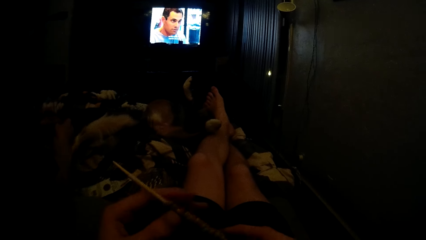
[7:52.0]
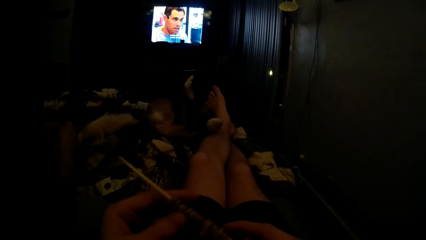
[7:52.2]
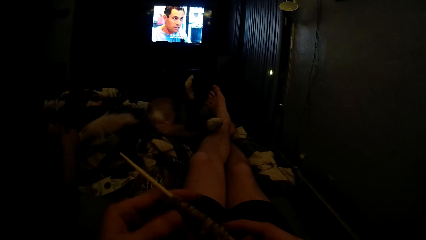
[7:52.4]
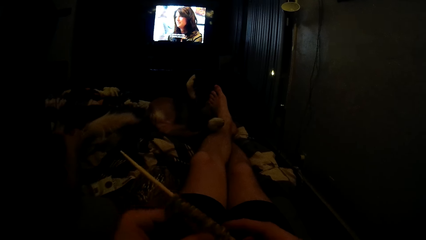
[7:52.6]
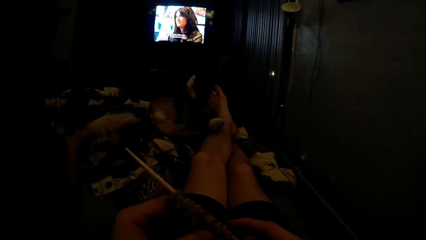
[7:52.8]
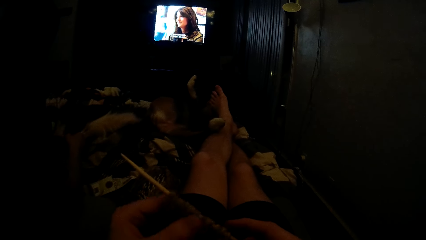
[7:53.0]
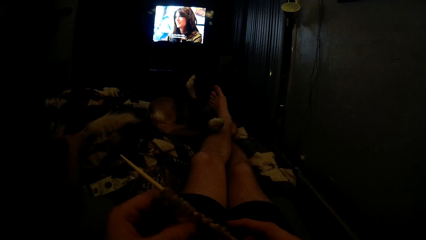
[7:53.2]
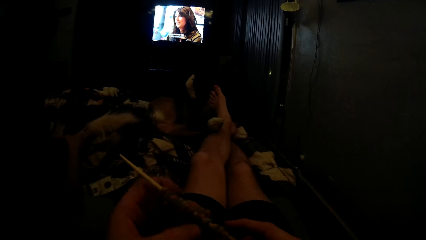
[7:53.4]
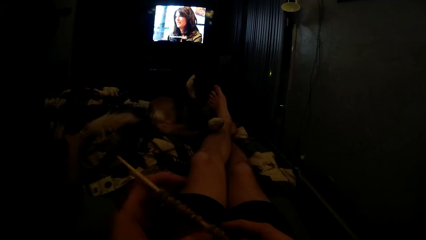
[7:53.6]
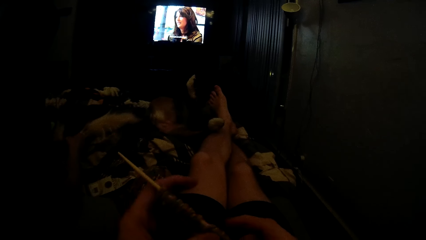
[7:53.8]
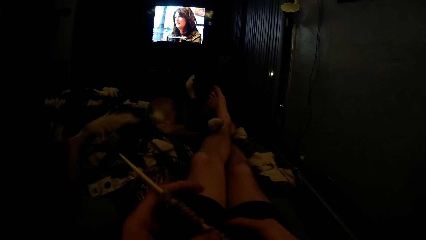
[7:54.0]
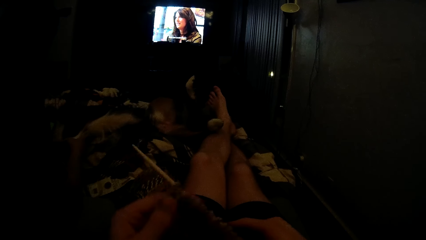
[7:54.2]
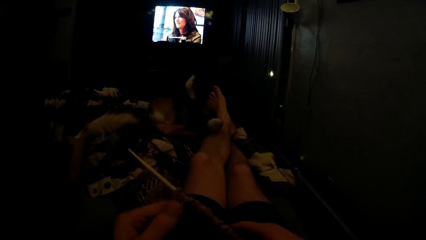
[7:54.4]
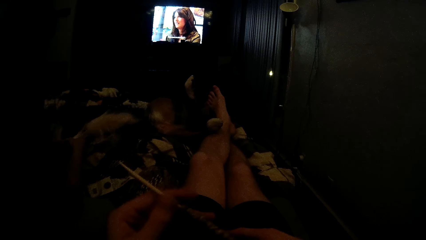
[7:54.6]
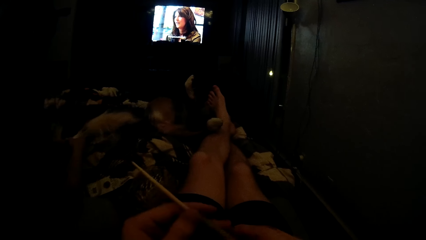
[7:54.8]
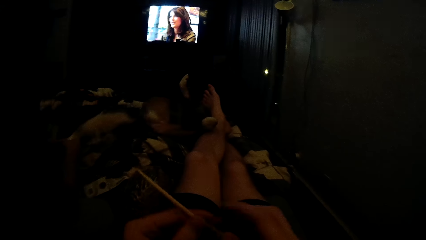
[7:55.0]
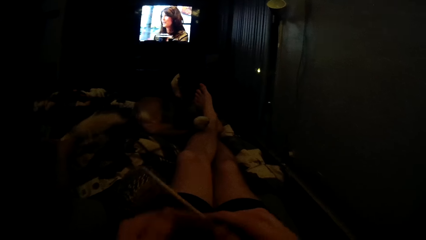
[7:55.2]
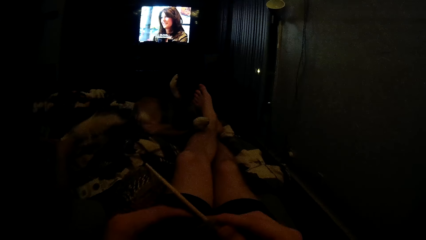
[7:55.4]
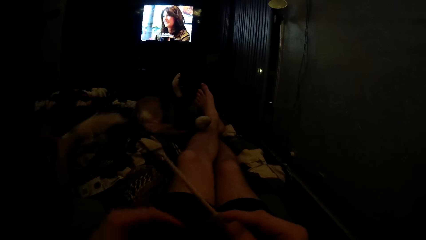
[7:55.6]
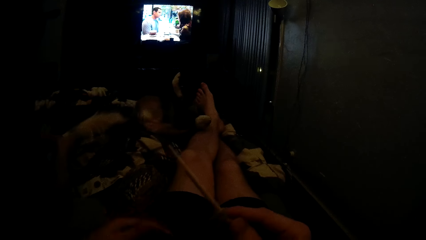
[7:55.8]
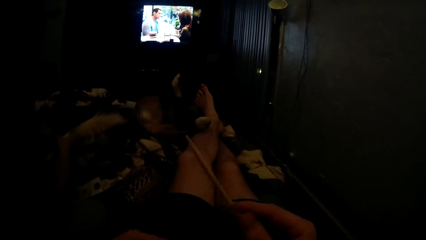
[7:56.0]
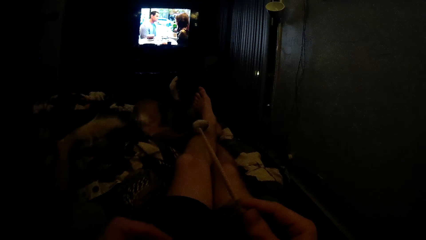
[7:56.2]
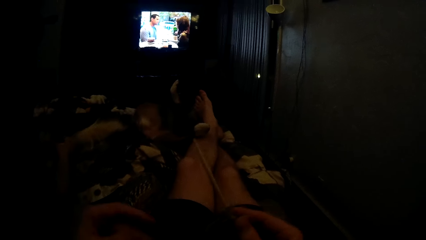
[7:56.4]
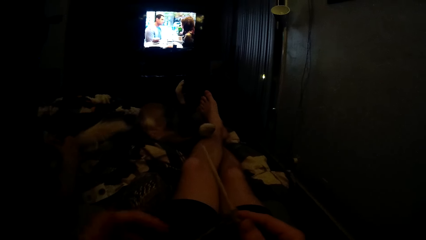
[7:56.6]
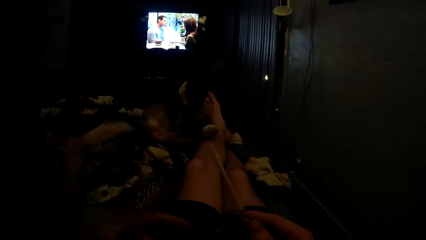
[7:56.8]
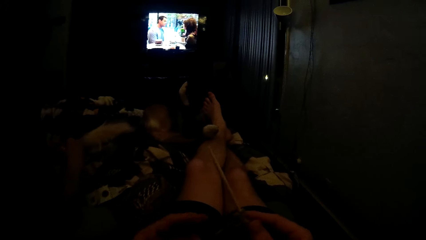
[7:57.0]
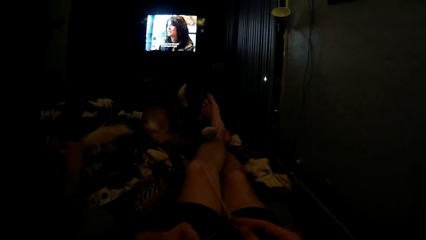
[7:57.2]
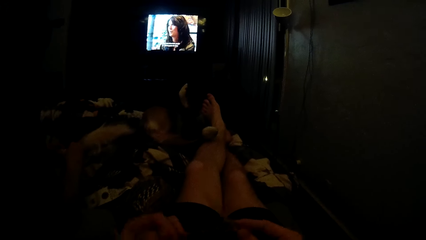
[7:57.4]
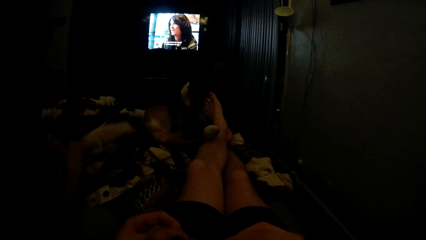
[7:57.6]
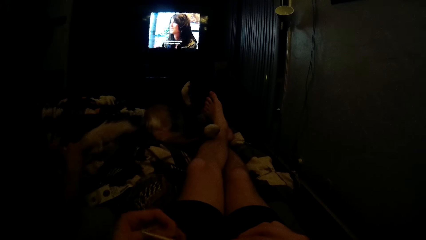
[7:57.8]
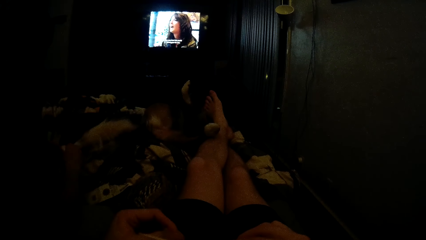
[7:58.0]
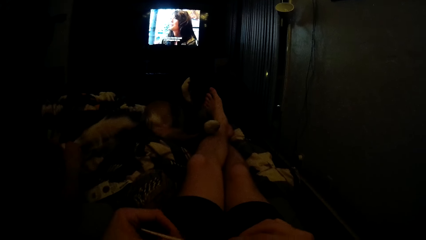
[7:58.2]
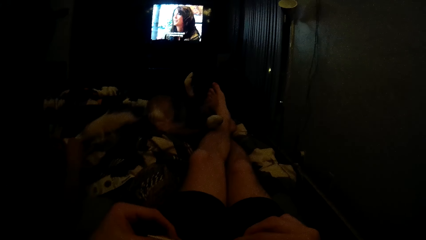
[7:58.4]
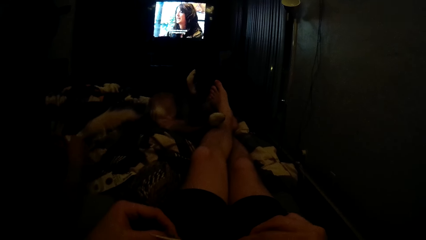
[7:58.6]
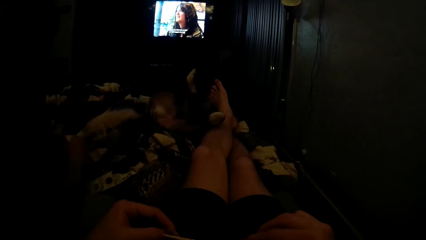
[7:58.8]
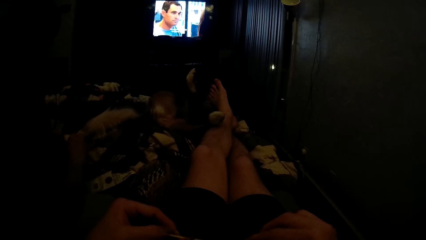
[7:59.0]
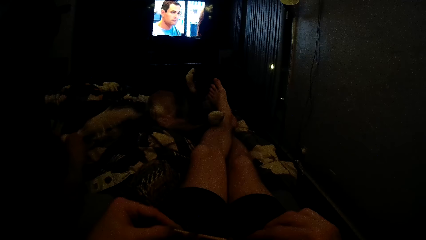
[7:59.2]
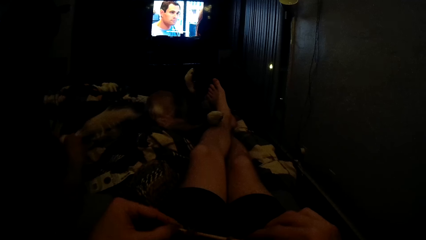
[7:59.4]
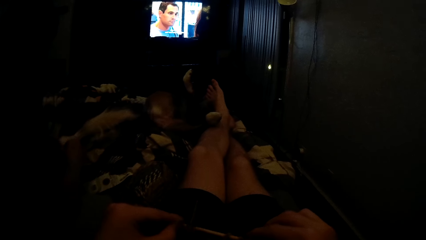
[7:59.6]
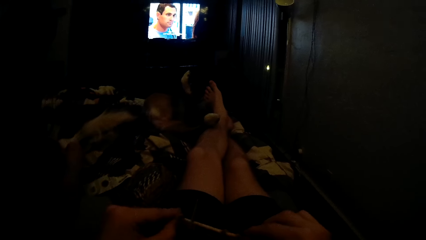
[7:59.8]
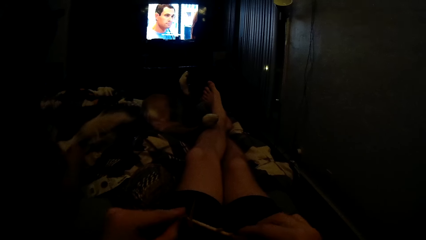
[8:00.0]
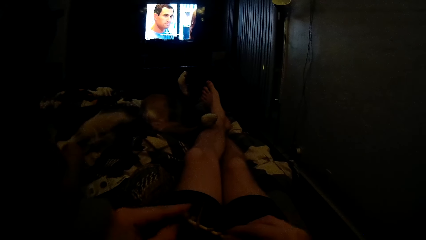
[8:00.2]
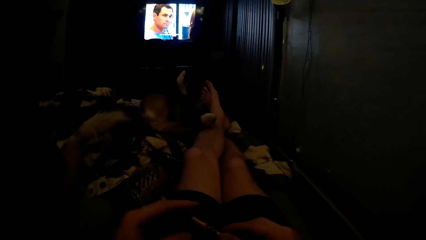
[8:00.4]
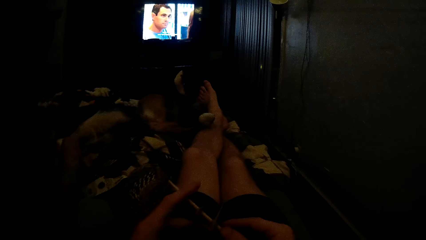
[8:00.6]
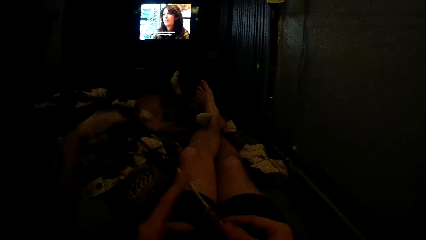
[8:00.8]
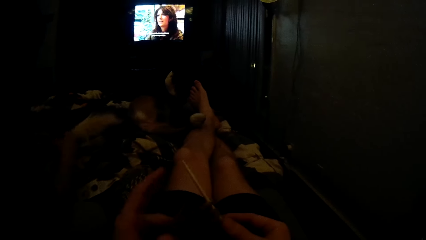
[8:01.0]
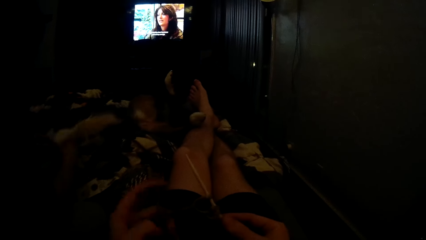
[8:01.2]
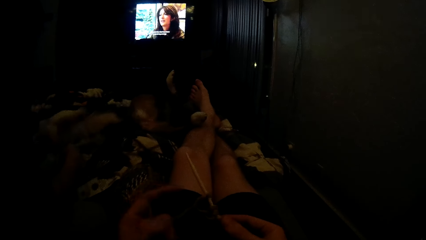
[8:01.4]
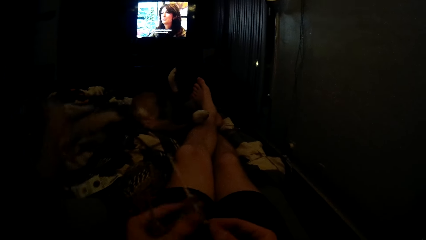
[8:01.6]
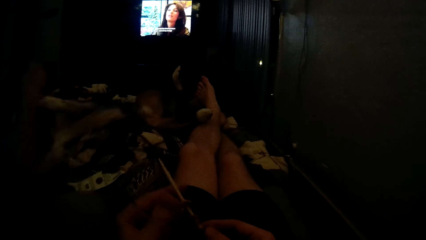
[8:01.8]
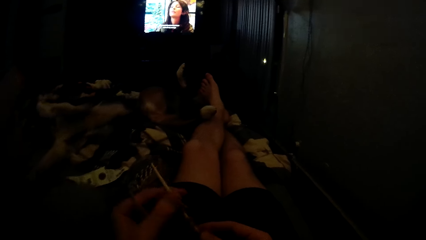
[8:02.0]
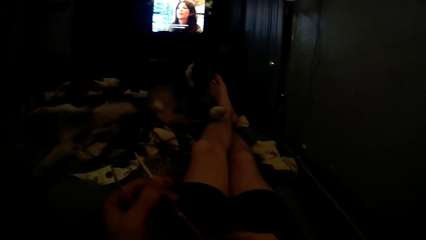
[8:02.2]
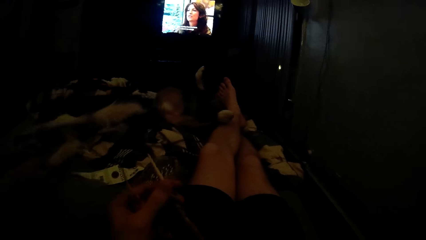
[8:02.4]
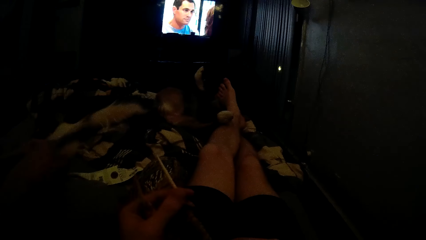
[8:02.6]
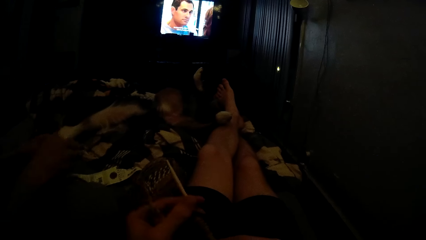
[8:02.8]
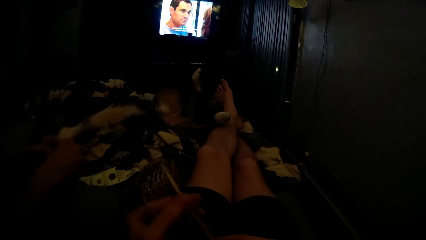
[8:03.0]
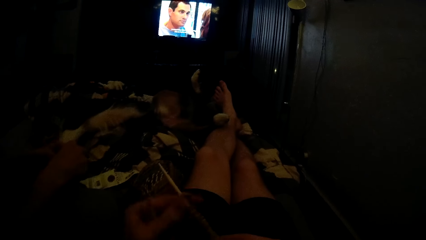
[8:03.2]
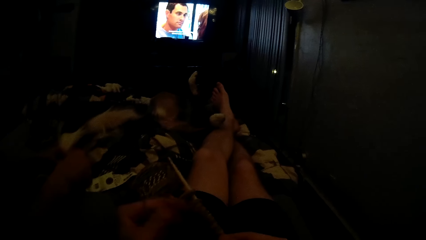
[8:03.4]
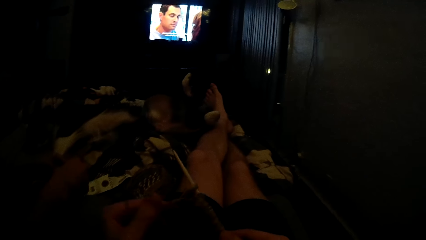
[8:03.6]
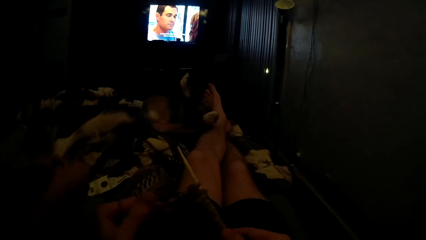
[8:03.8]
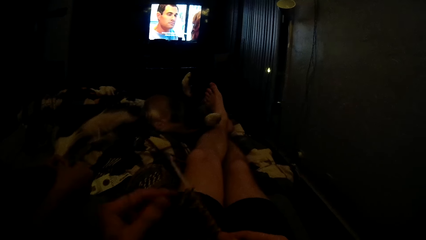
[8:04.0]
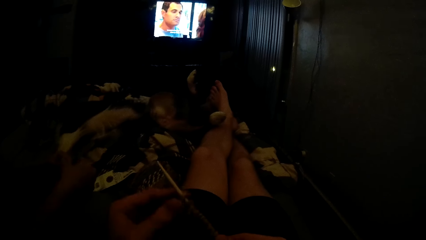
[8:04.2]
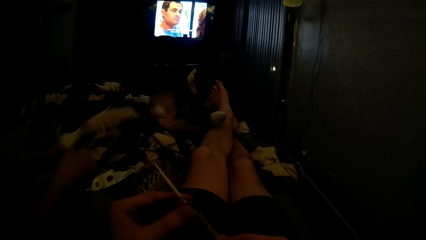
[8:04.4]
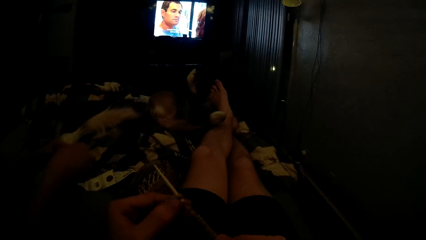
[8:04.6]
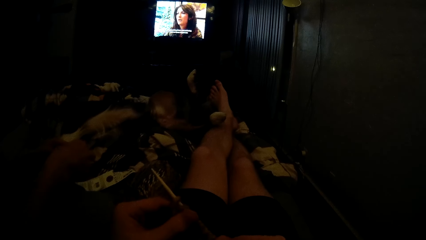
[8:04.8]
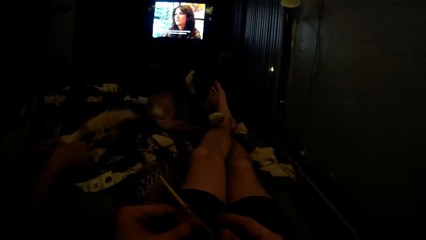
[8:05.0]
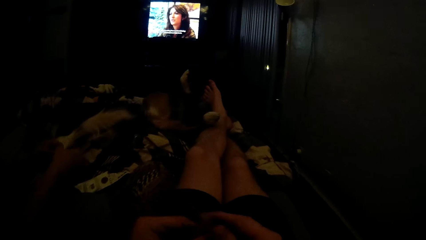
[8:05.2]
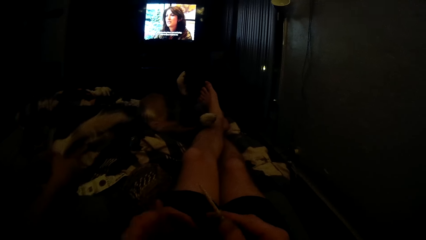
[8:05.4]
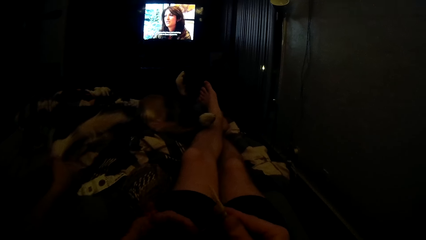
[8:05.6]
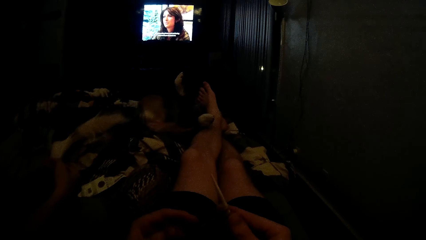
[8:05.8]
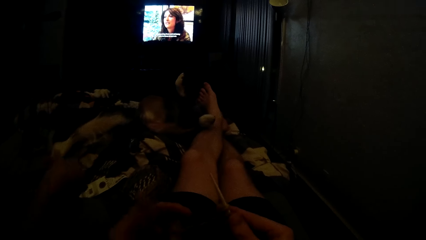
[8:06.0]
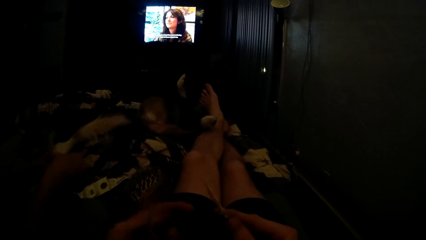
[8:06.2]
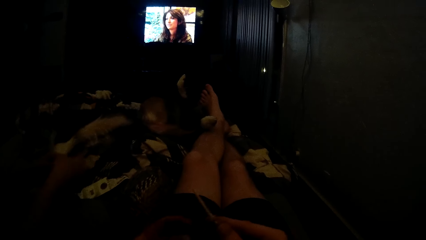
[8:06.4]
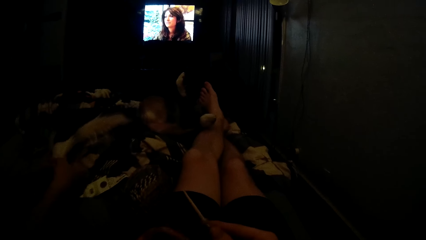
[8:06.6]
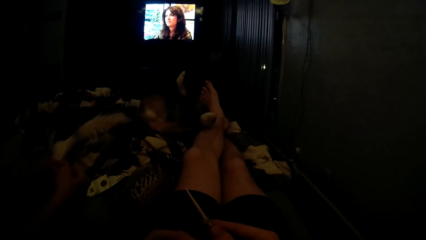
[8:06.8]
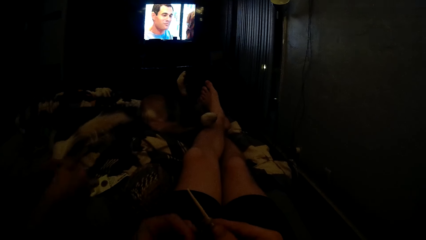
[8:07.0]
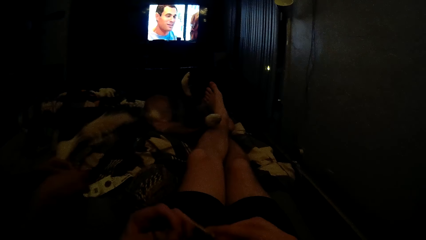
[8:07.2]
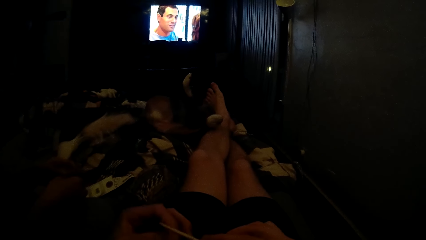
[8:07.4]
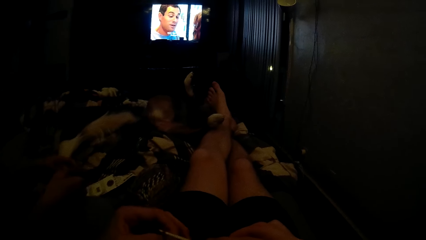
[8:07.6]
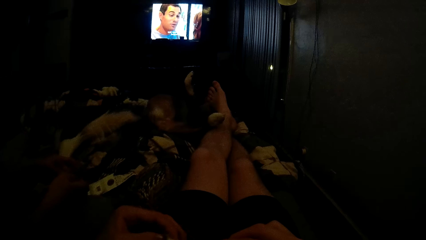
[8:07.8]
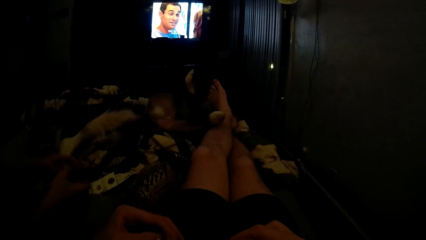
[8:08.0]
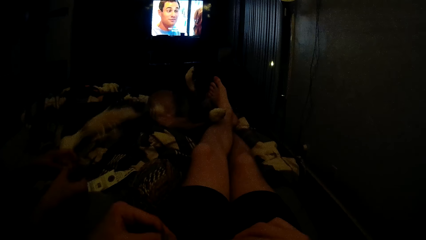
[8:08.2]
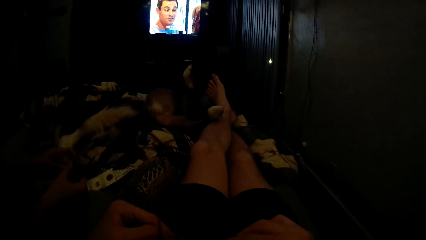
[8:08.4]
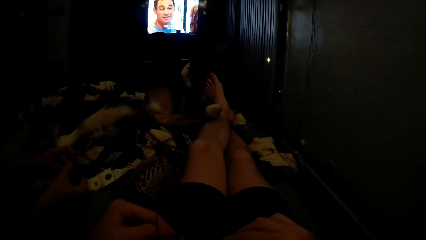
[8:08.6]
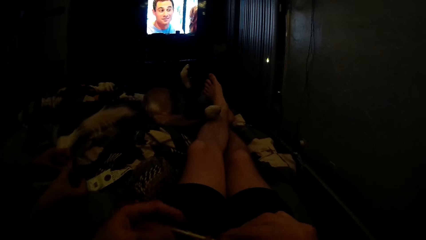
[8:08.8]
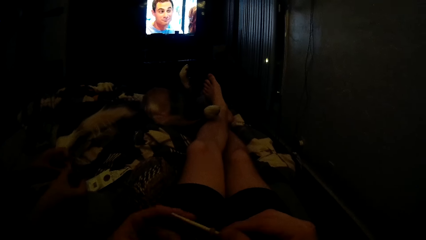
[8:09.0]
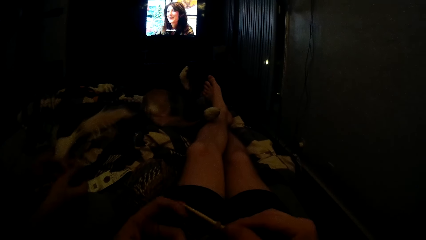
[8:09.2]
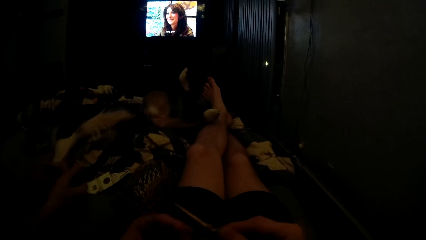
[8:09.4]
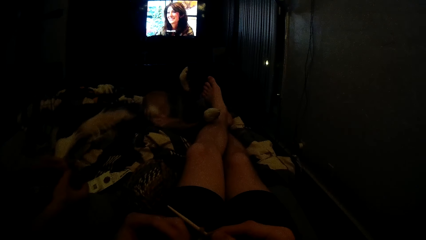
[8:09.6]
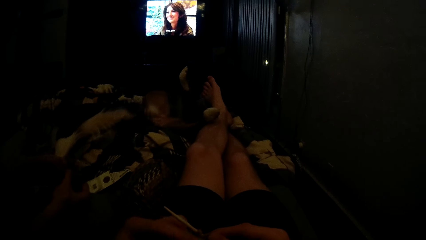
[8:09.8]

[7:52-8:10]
A woman knits yarn with a knitting needle. The woman plays with a cat beside. The camera wearer knits a crochet with hooks.
